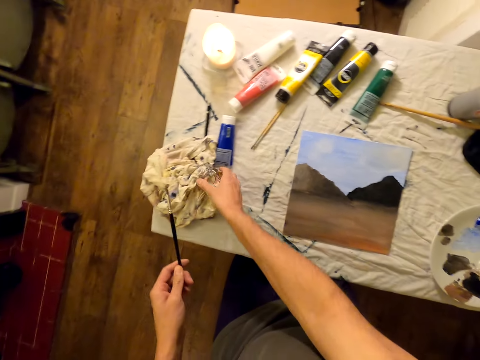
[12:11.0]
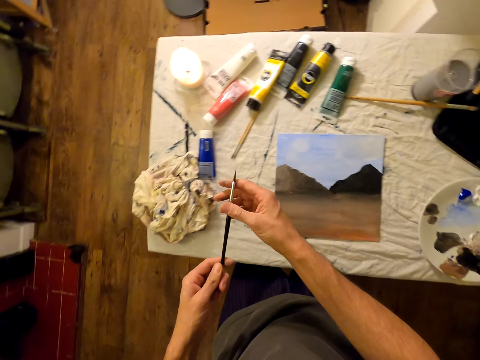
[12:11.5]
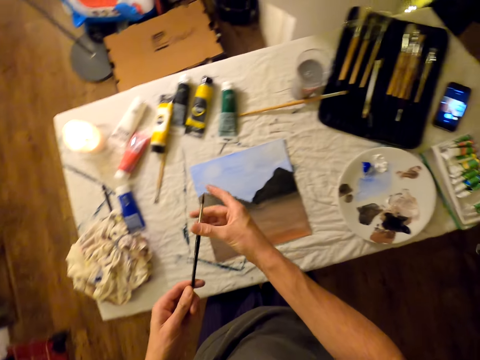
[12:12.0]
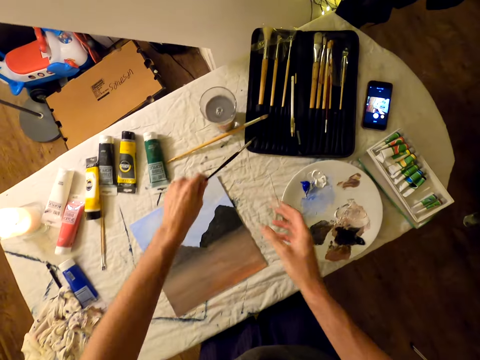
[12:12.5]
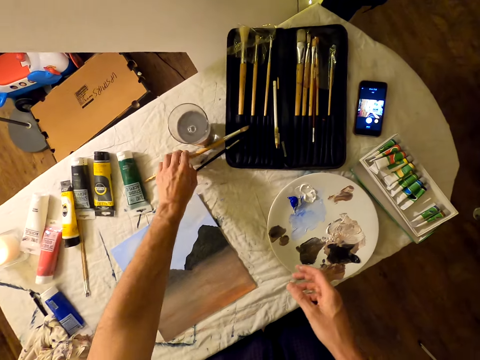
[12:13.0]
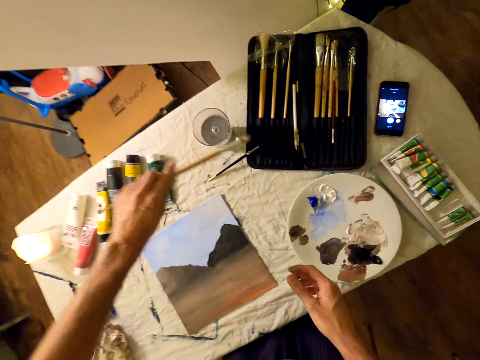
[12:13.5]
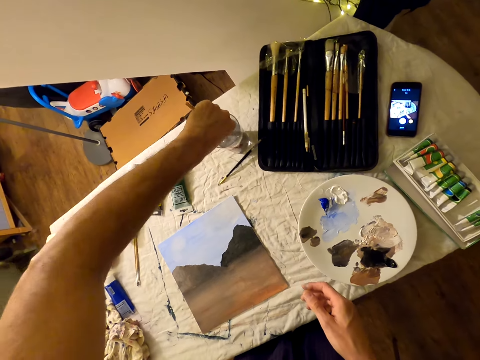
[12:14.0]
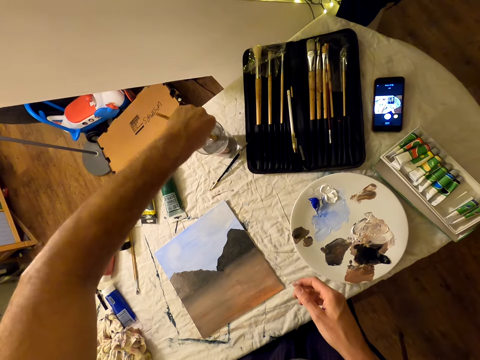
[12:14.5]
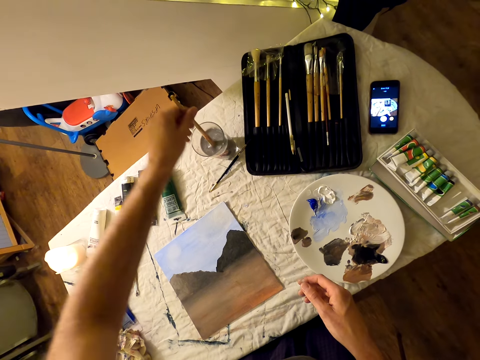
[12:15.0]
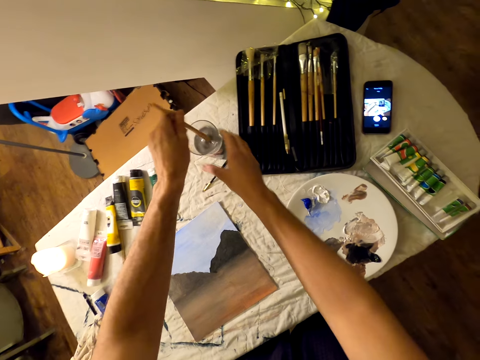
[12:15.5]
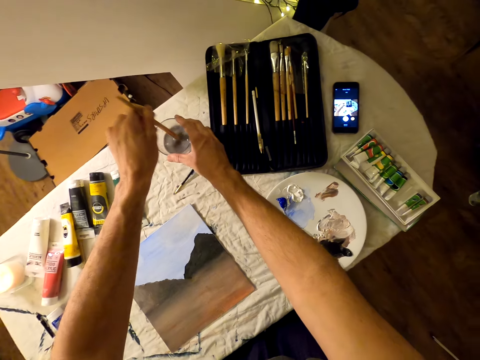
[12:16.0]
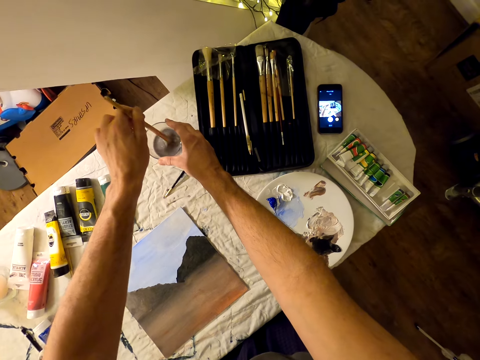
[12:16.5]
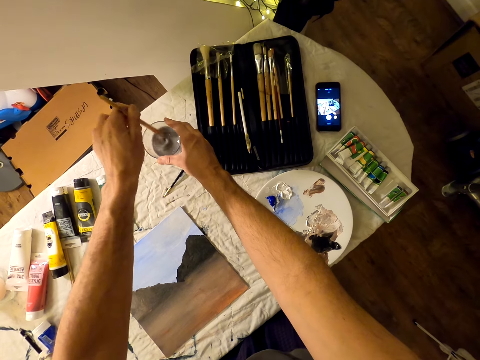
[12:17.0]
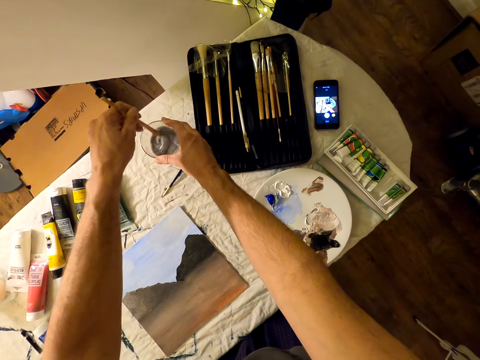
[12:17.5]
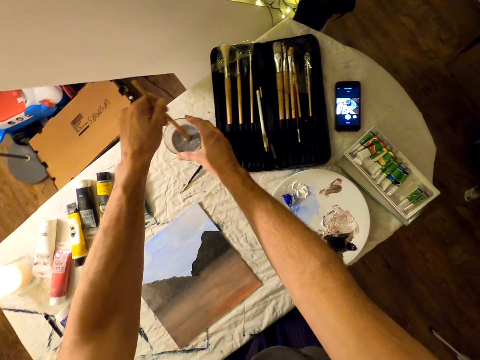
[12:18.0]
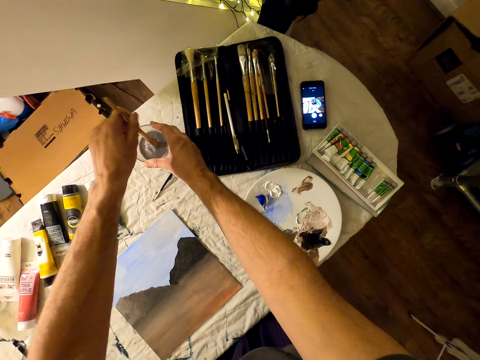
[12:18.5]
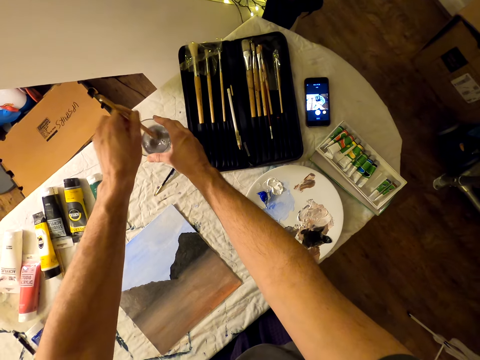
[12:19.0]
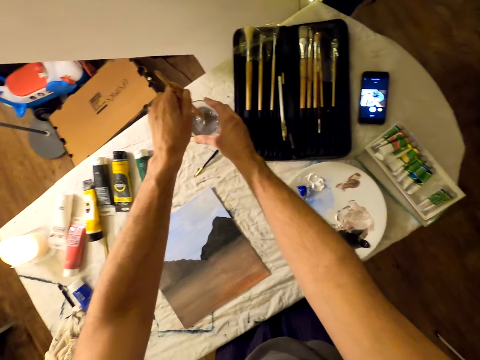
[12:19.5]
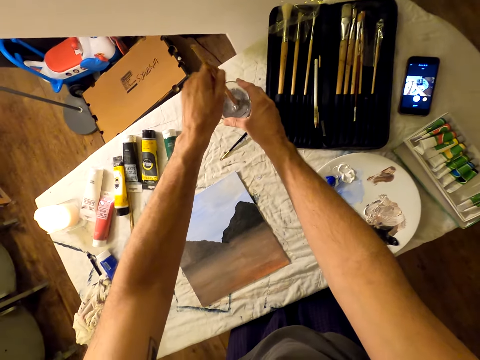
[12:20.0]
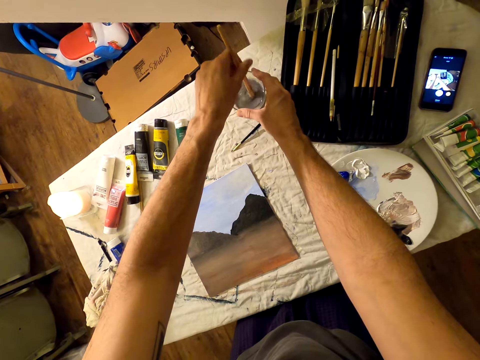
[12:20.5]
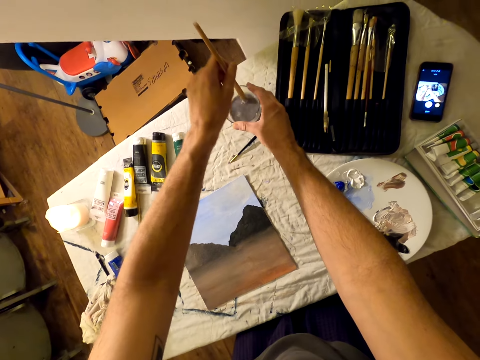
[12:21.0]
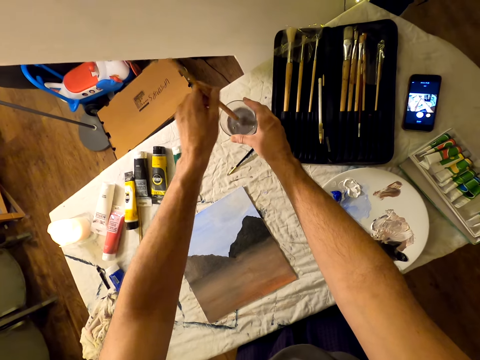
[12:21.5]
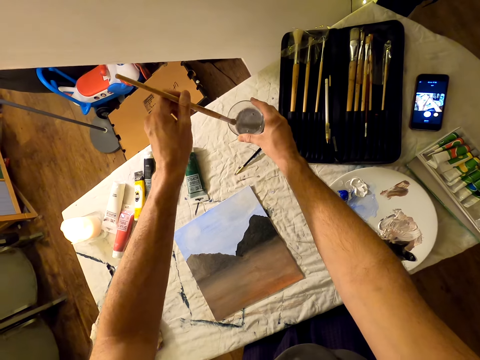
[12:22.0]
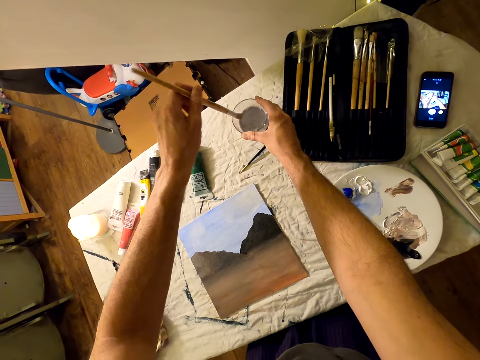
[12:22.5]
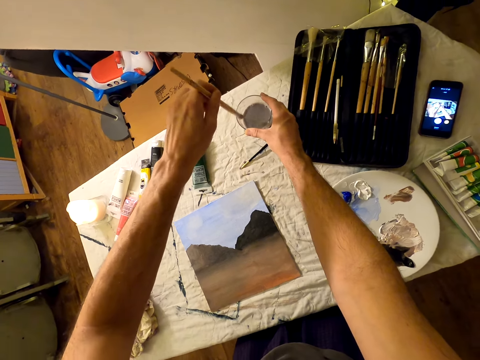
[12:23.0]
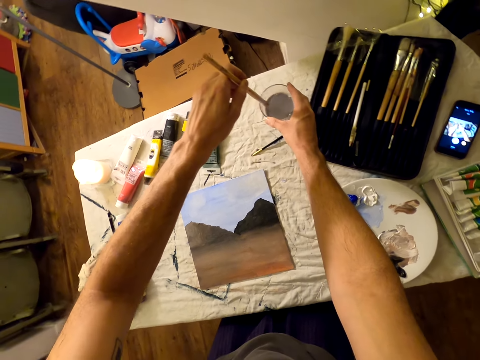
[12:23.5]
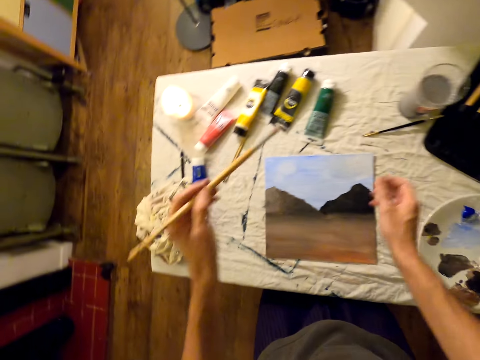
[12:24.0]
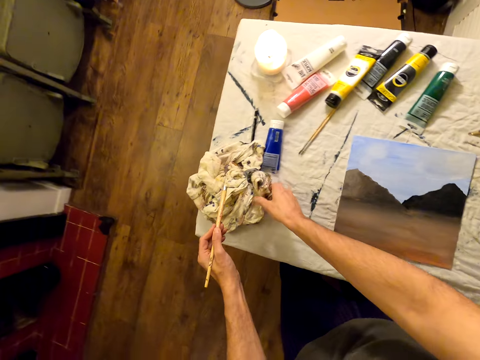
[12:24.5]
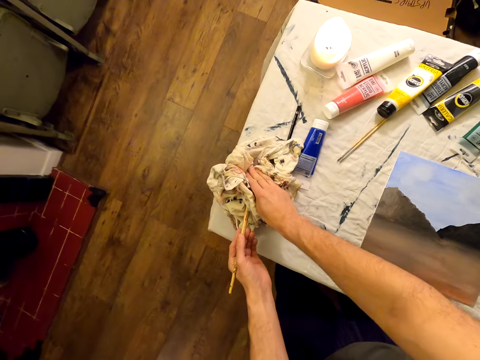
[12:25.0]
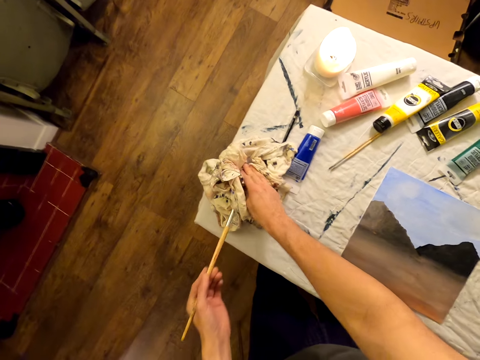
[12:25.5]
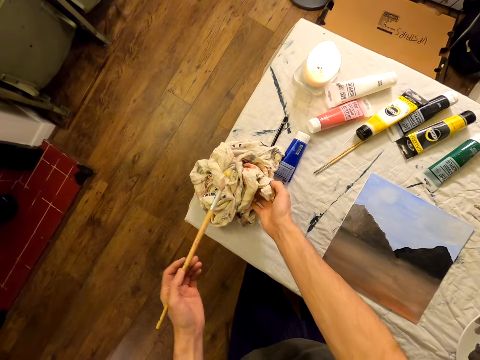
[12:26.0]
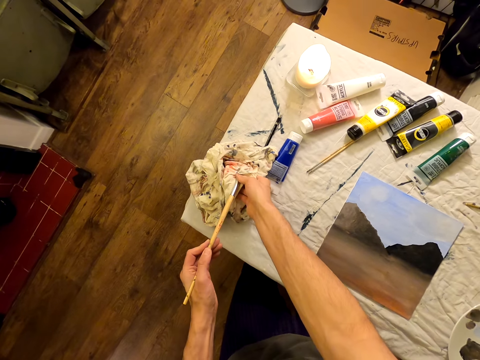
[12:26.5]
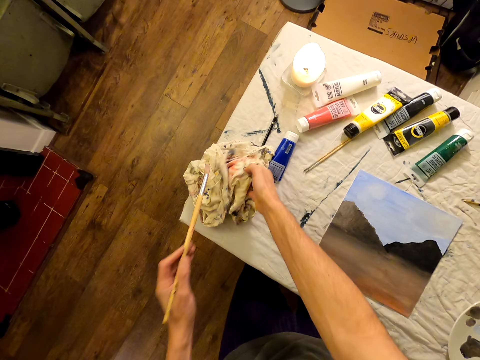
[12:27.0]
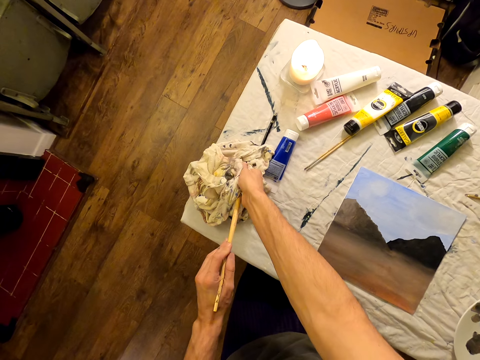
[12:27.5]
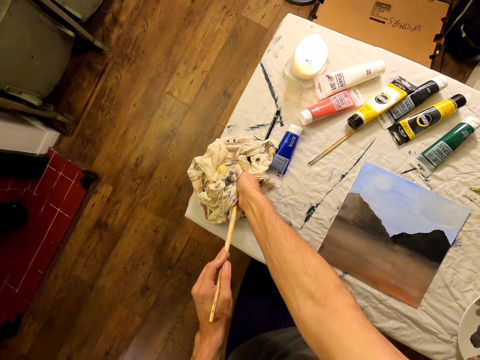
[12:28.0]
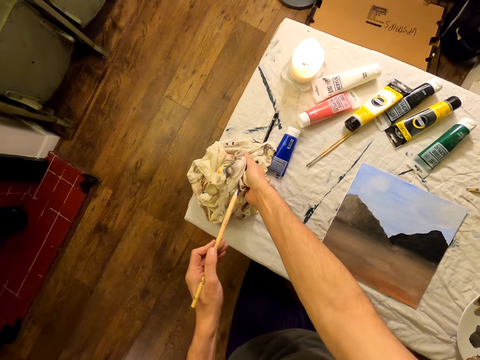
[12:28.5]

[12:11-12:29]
The camera wearer places the brush on the table. They take the other paint brush from the table. They dip the brush in the glass on the table, stir the water in the glass with the brush, remove the brush from the glass, and wipe the paint brush with a piece of cloth.

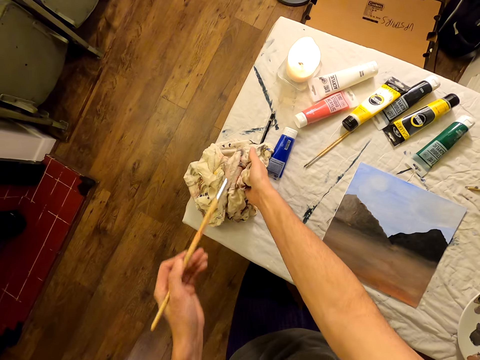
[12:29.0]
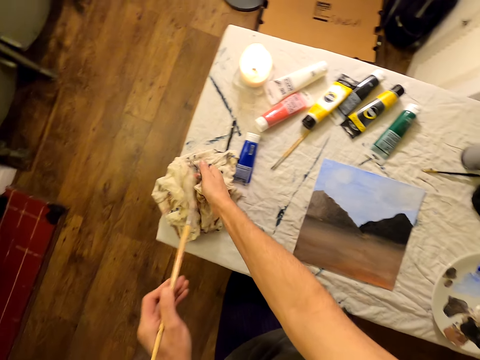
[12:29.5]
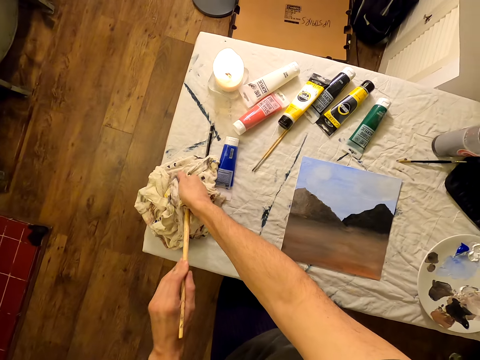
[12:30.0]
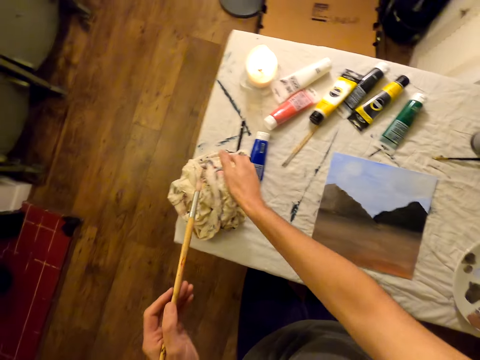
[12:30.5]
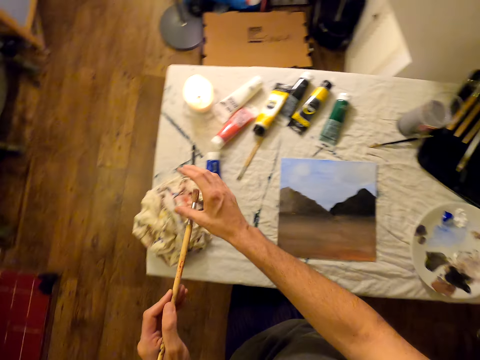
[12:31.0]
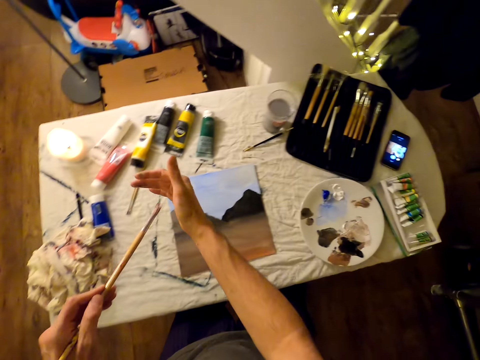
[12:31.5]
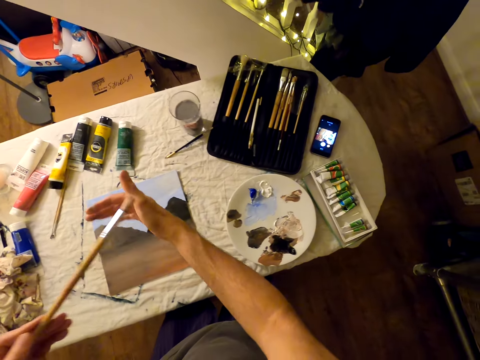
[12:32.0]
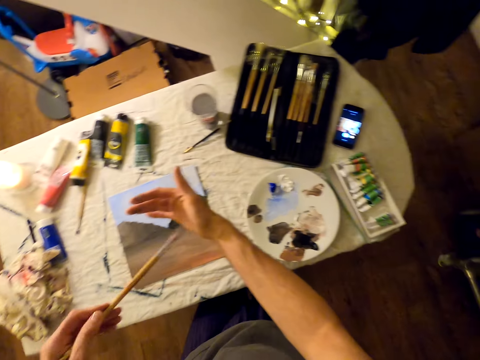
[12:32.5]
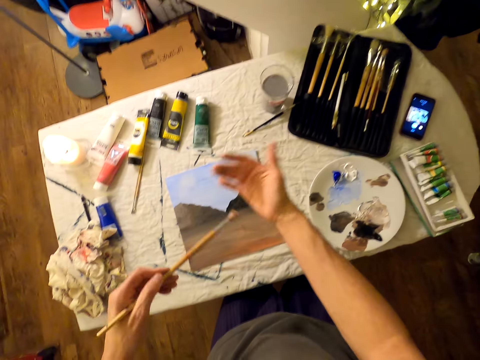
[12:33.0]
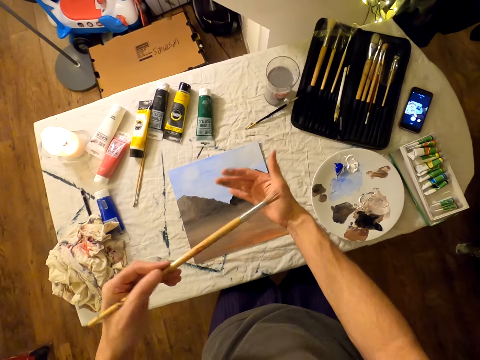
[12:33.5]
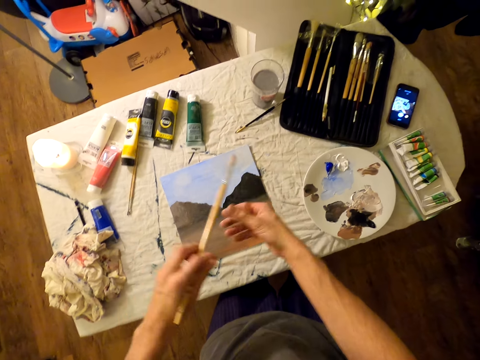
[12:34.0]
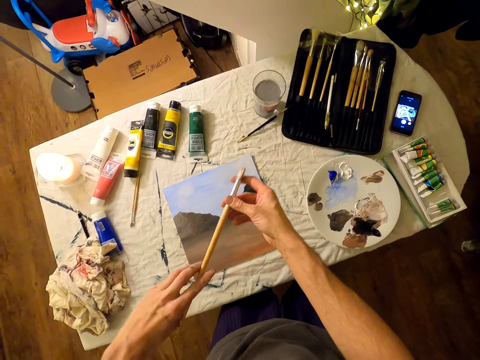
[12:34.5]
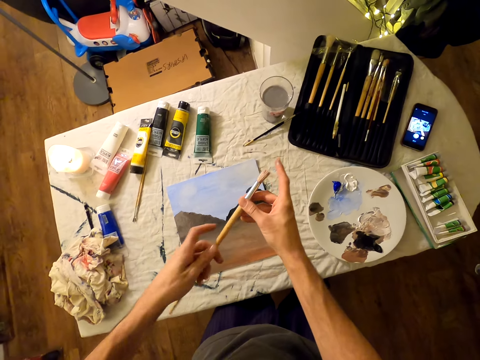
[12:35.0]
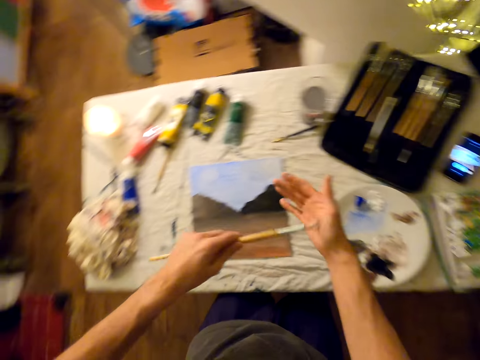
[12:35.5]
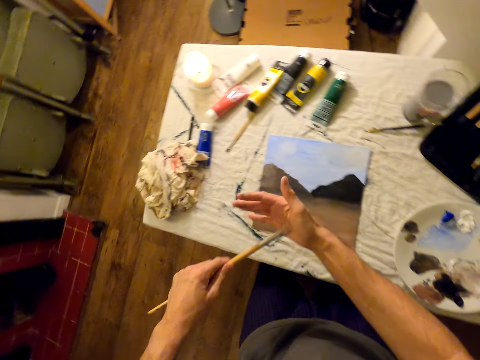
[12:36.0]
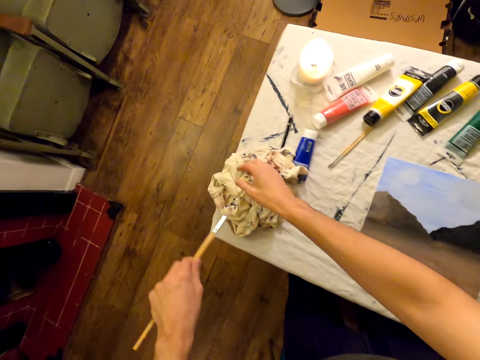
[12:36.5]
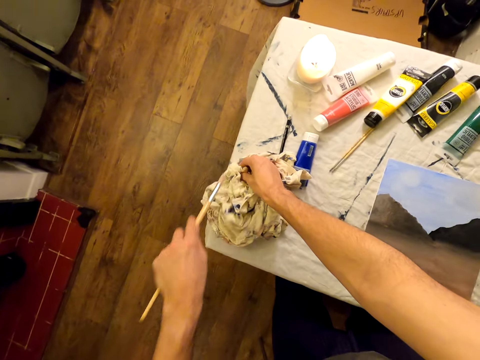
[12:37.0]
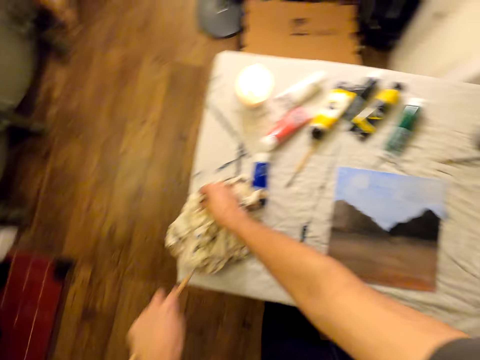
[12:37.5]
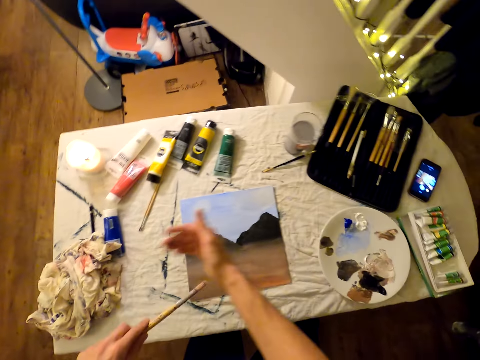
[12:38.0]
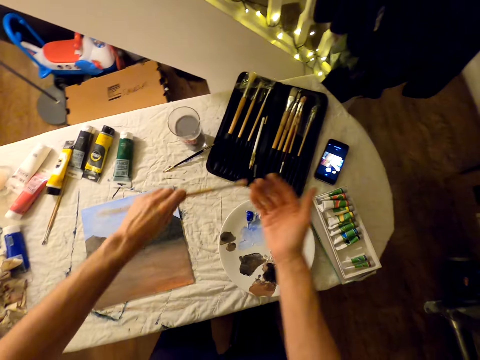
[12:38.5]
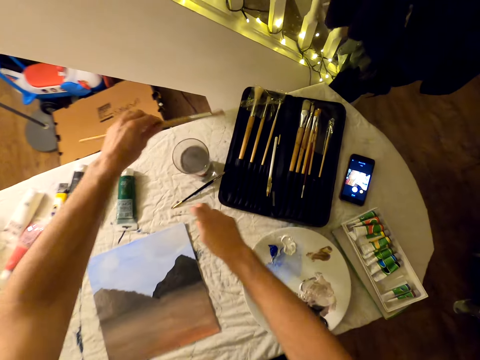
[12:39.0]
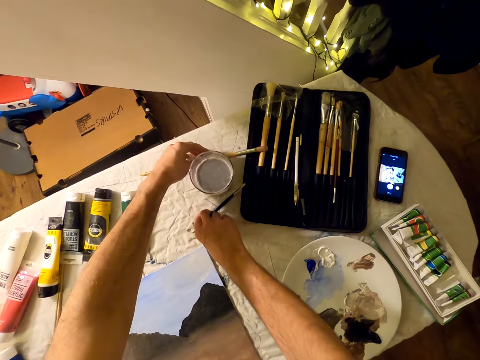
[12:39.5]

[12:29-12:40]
The camera wearer rubs the brush on his palm. He rubs the paint brush on the cloth and places the brush on the table.
